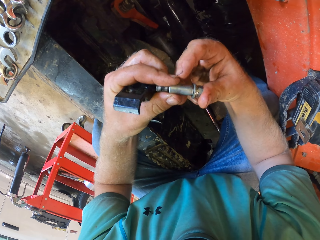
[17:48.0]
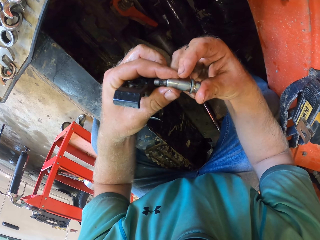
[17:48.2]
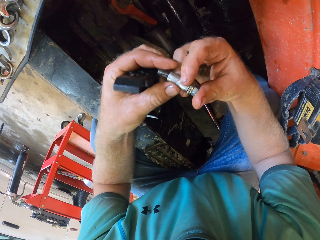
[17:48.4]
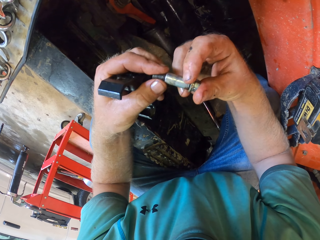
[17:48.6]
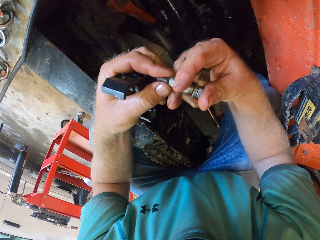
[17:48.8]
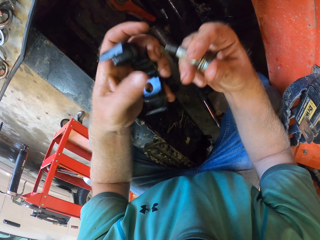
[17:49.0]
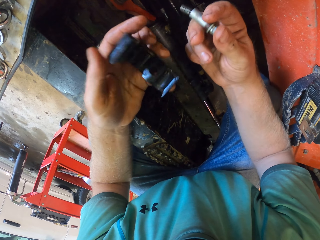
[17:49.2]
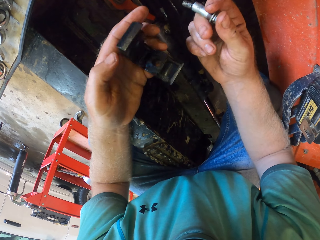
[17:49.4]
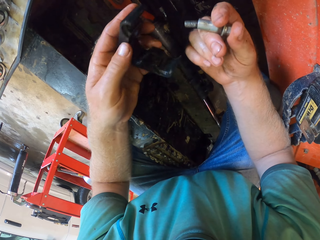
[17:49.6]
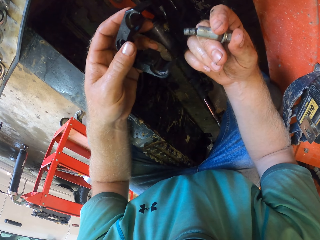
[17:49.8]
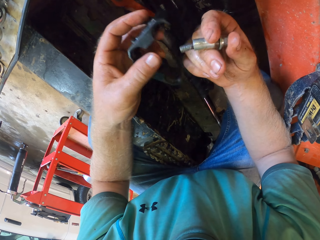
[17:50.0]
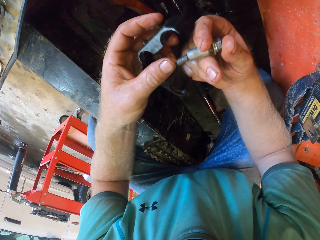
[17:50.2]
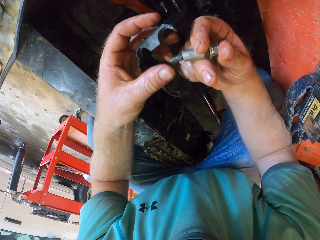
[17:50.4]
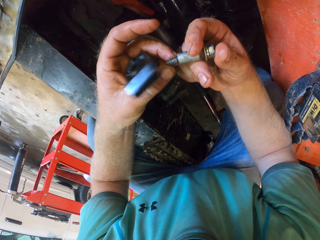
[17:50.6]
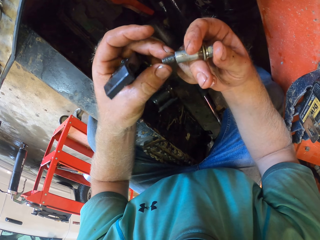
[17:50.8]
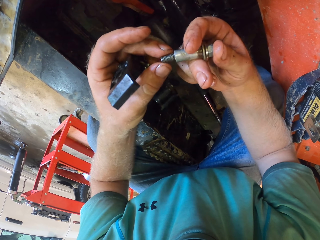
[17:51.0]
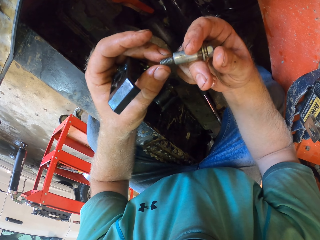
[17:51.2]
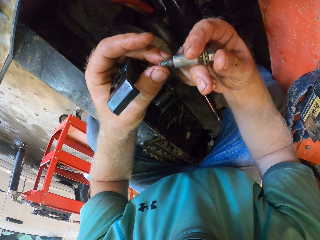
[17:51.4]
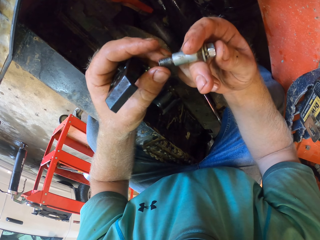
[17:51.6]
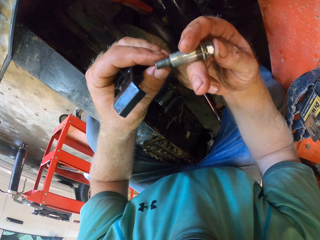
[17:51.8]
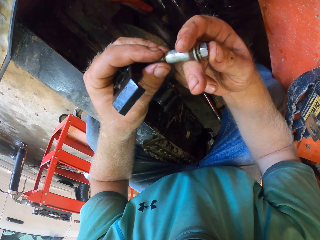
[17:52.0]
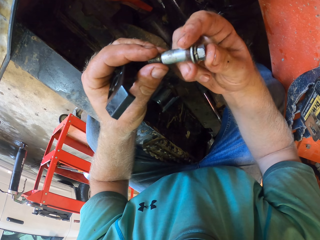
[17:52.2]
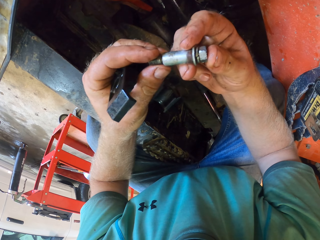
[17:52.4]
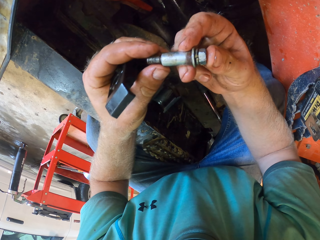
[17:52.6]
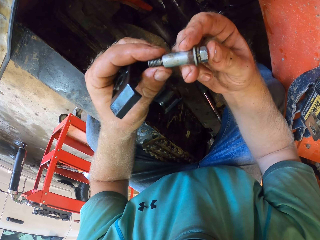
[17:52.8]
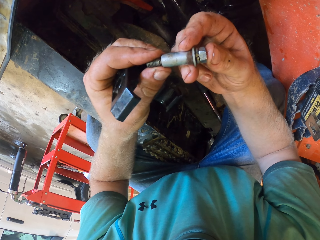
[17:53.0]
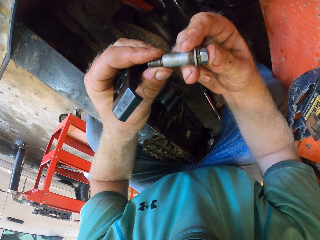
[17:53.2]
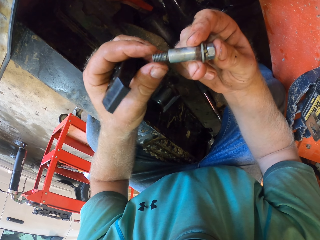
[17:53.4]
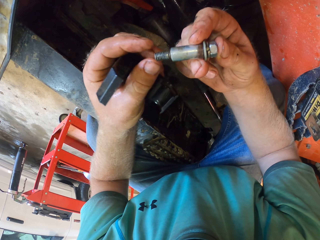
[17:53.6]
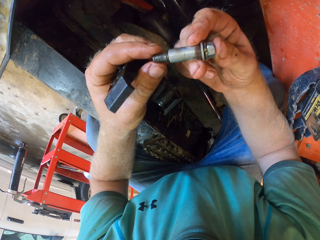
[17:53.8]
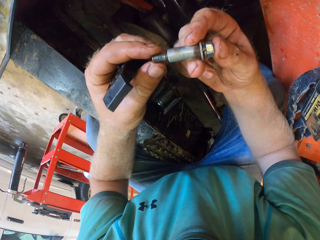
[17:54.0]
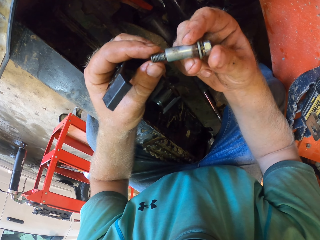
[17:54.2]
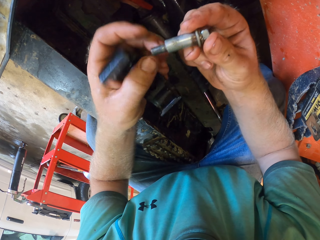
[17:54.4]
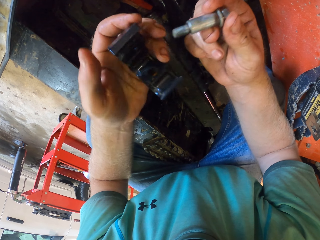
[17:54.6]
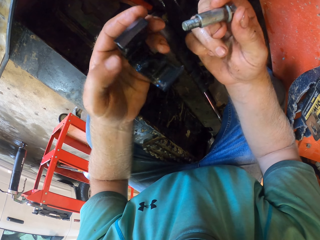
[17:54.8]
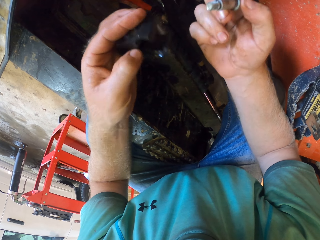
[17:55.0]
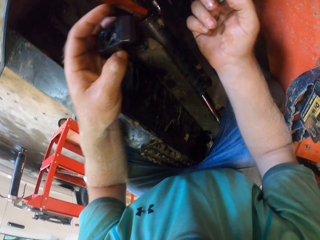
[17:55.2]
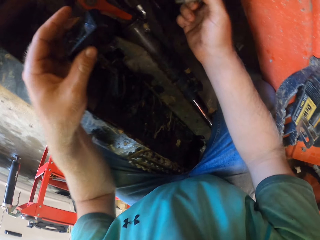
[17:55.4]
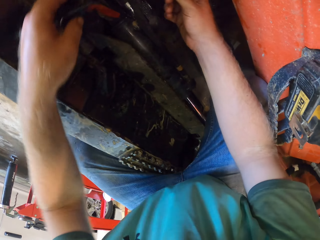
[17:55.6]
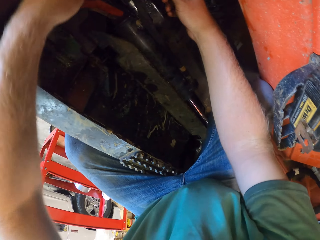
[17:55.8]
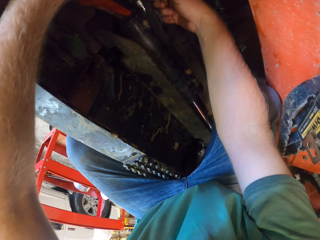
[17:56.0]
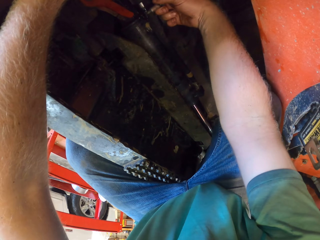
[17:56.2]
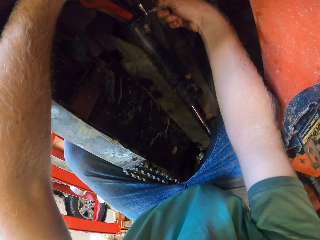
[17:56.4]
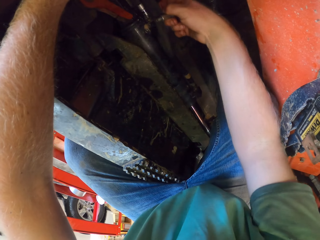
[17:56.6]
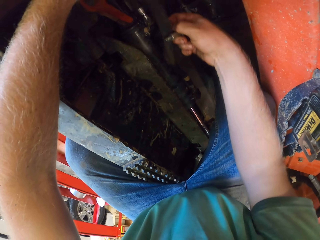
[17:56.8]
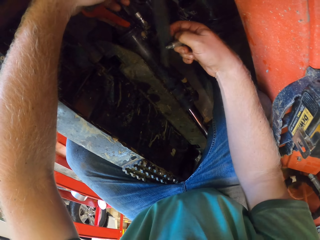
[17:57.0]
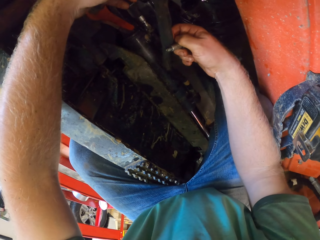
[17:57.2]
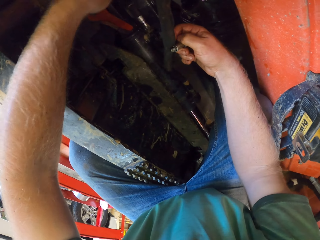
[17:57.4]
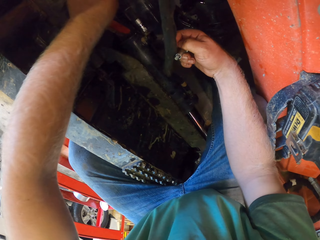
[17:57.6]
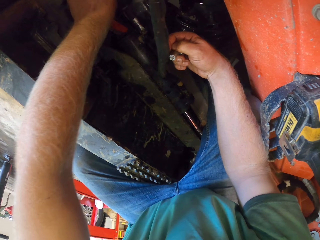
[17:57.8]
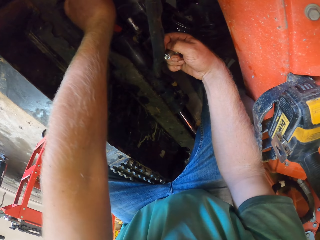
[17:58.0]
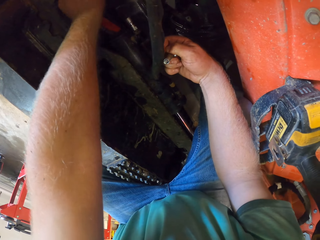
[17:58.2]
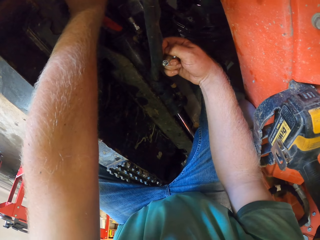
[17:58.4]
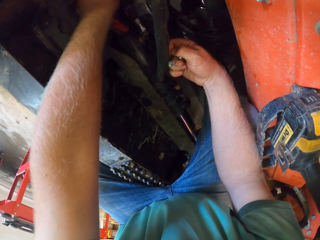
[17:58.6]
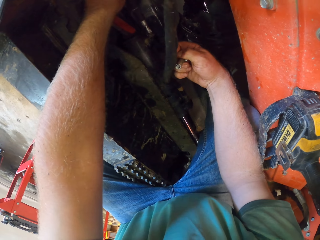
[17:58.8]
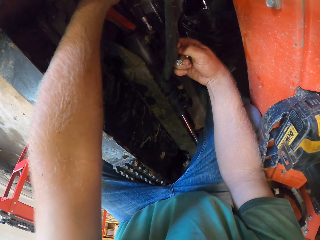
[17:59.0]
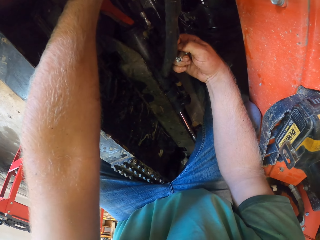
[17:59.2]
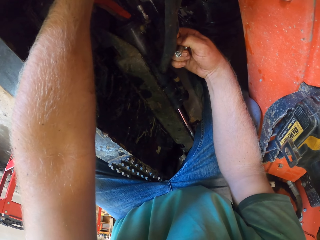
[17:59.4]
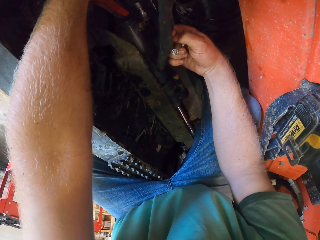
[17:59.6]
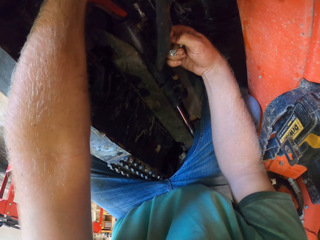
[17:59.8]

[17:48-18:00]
The camera wearer holds the nut and bolt with his hands. He lowers his hands. He fixes the shaft, nut and bolt into the automobile with his hands. He pulls a belt from the automobile with his right index finger.

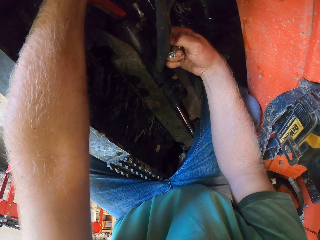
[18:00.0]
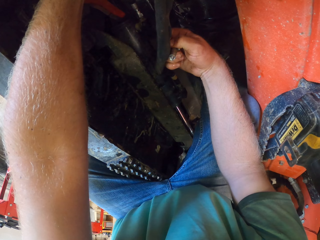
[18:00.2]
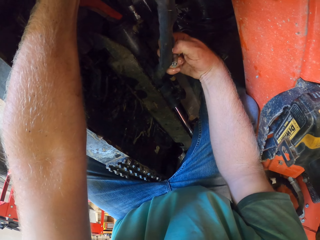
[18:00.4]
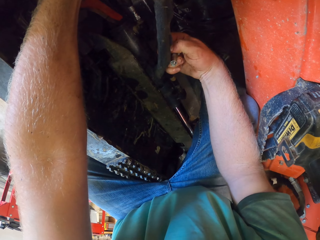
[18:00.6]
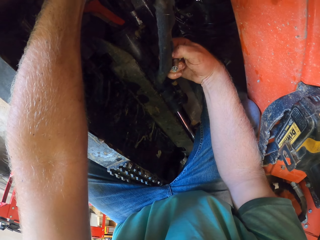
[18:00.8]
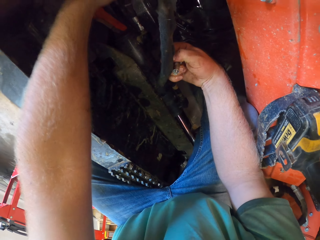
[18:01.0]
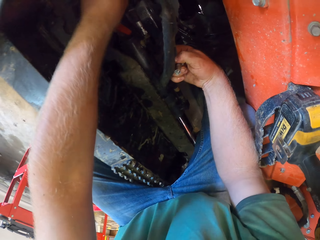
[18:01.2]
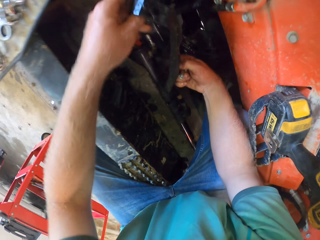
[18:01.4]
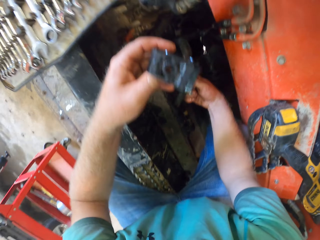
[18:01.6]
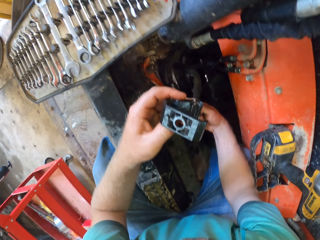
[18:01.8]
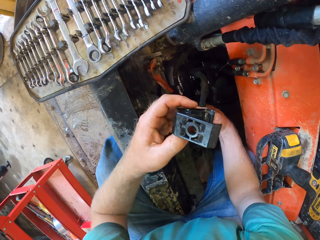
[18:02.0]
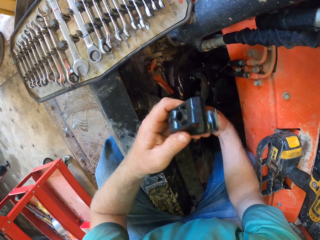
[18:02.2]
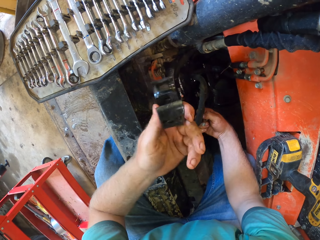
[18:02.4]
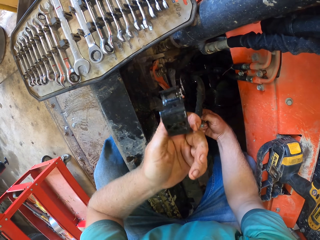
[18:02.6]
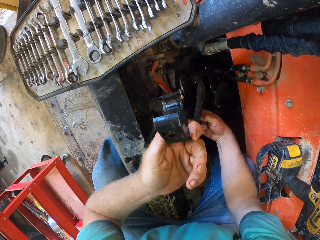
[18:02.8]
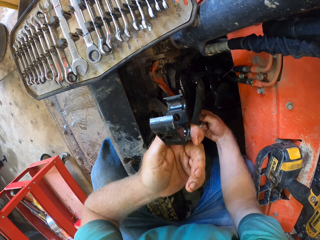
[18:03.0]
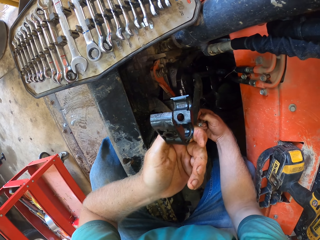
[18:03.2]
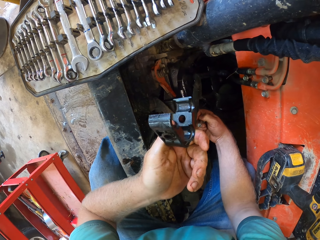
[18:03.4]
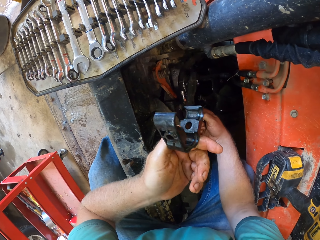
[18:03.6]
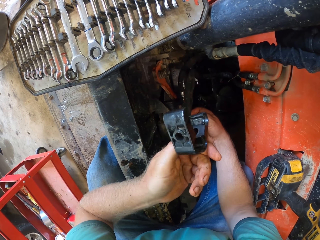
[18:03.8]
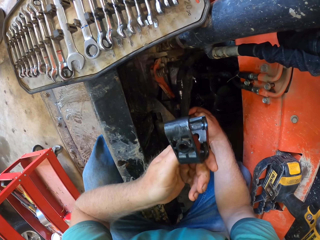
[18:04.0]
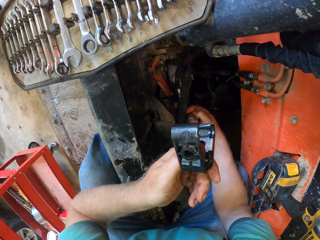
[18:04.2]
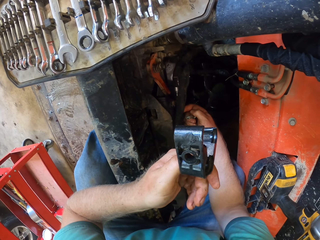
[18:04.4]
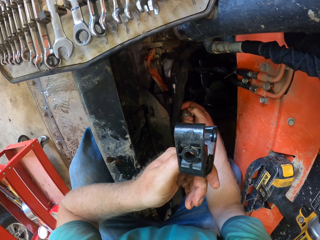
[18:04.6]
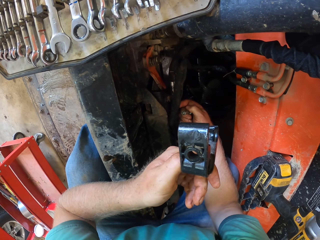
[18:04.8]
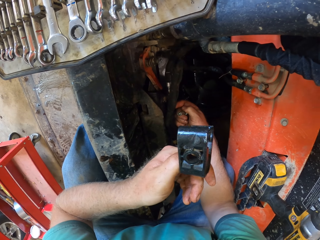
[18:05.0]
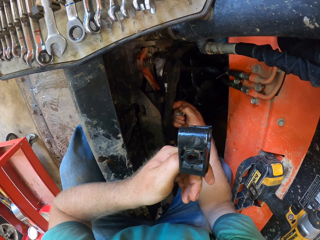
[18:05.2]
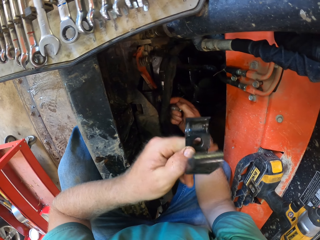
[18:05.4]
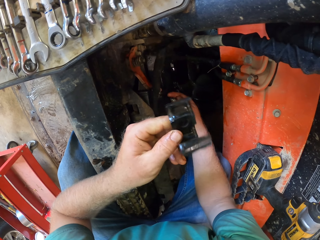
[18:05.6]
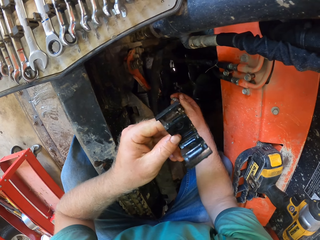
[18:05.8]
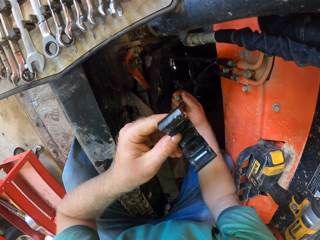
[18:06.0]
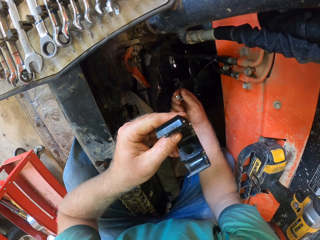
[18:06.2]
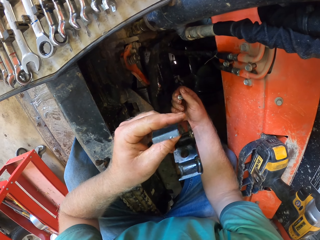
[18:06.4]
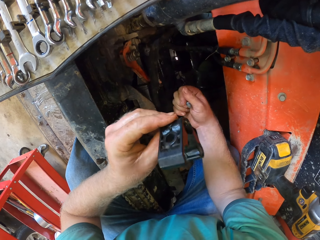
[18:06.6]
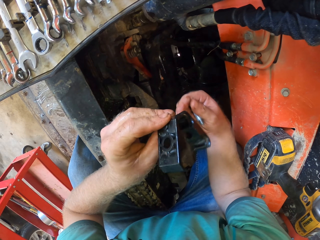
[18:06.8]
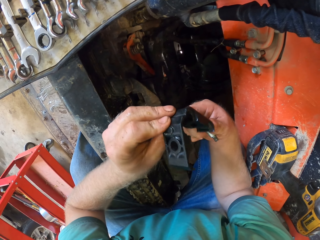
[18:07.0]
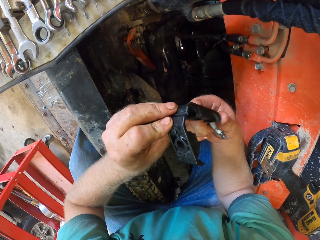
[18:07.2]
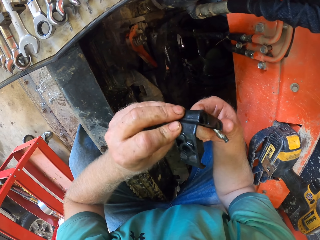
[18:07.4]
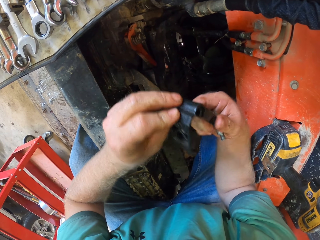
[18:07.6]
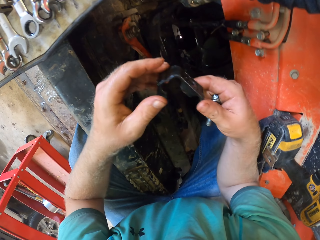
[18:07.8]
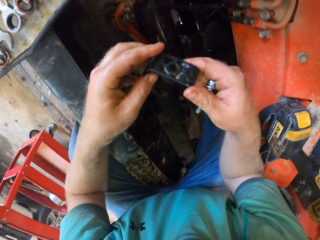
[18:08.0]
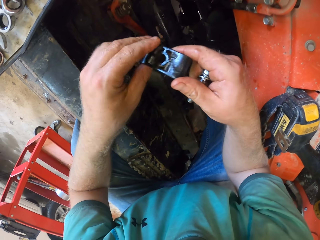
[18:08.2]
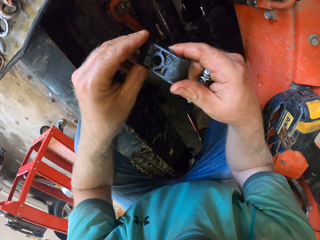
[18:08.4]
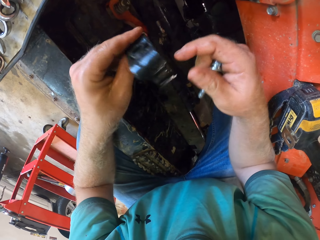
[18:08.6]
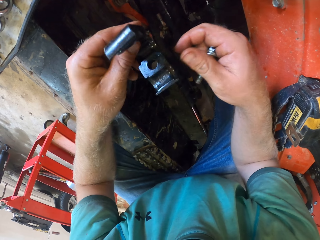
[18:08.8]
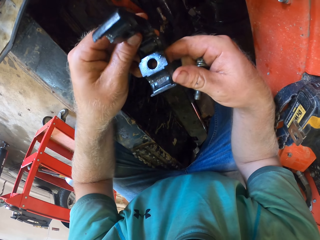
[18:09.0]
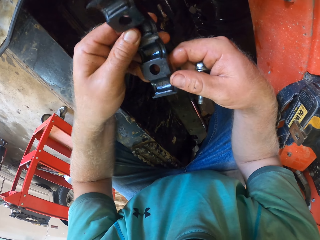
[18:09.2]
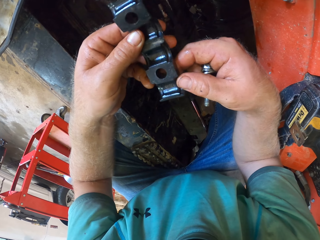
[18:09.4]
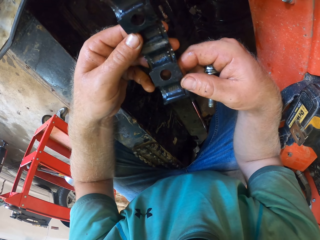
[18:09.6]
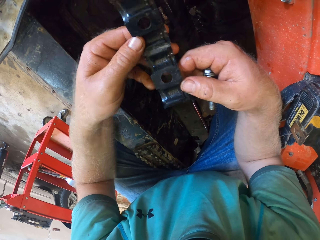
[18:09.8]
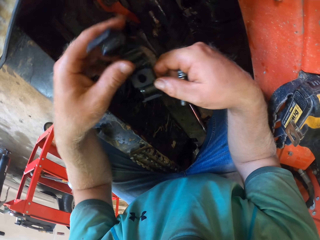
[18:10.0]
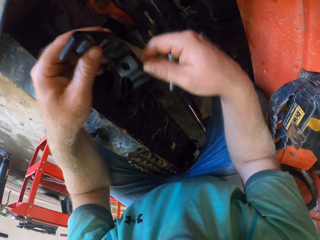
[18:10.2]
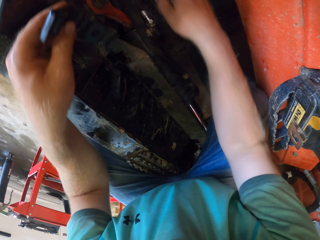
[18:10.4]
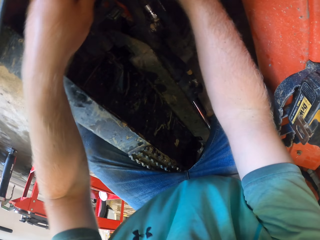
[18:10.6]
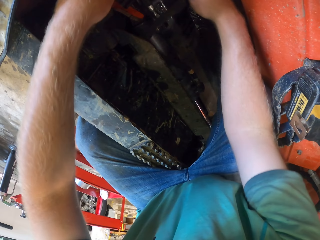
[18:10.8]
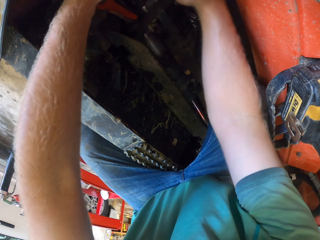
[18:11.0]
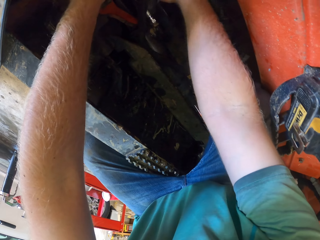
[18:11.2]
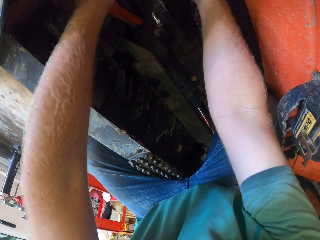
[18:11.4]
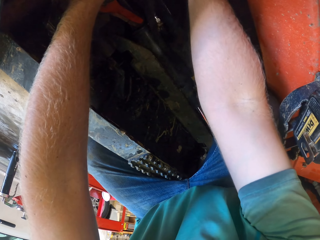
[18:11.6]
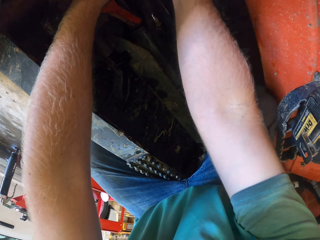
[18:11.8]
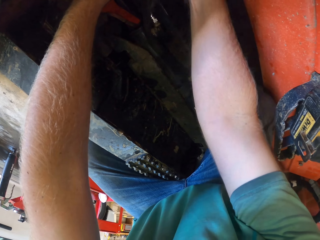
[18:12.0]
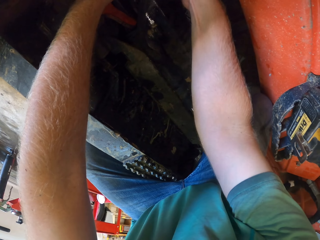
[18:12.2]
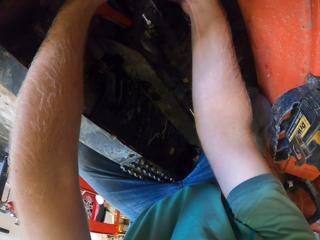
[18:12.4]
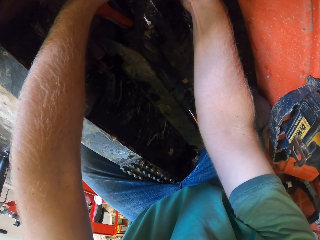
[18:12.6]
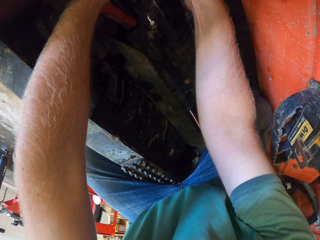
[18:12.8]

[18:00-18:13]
The camera wearer raises the shaft with his left hand. He turns the shaft in his hands. He repairs the automobile with the shaft, nut and the bolt in his hands.
